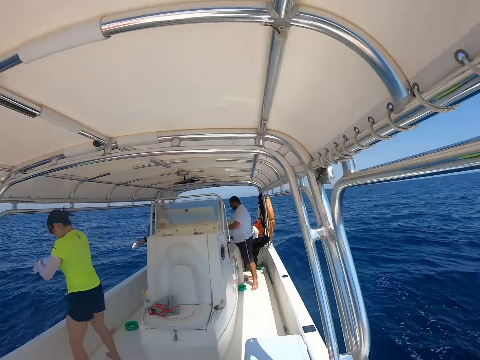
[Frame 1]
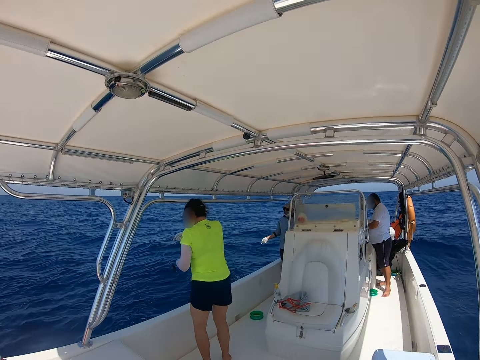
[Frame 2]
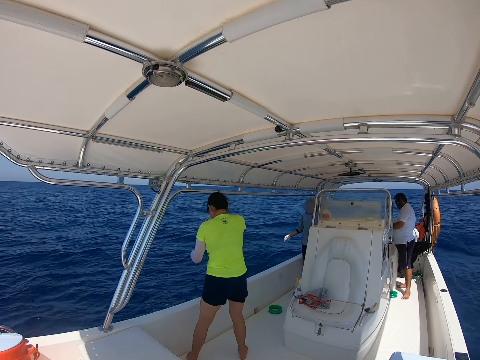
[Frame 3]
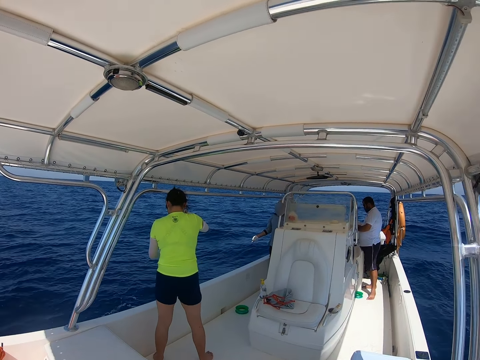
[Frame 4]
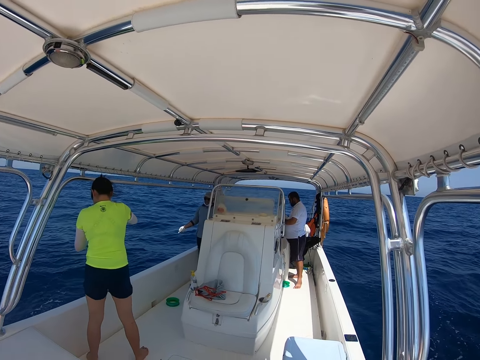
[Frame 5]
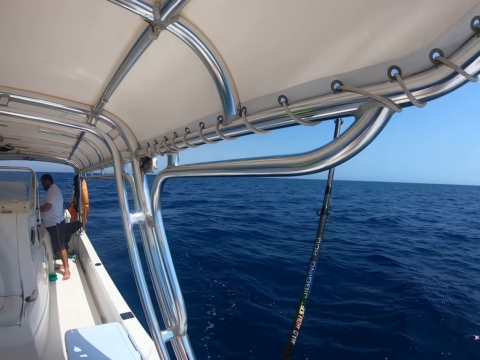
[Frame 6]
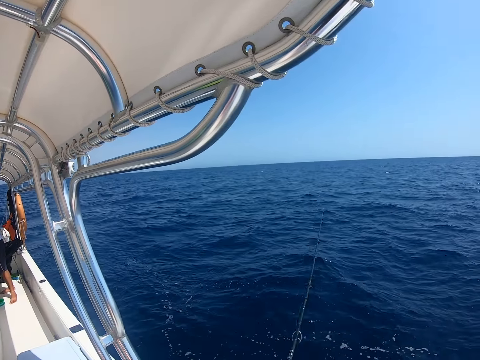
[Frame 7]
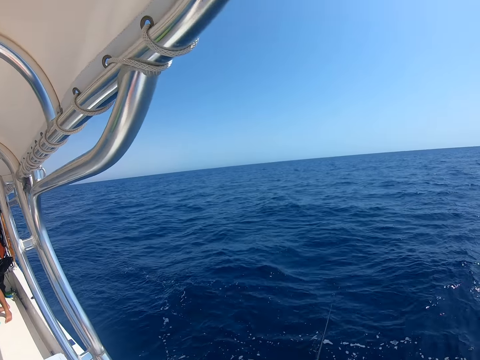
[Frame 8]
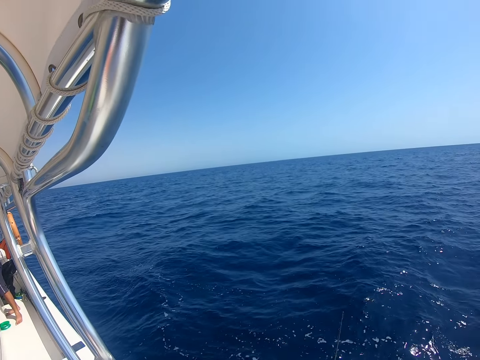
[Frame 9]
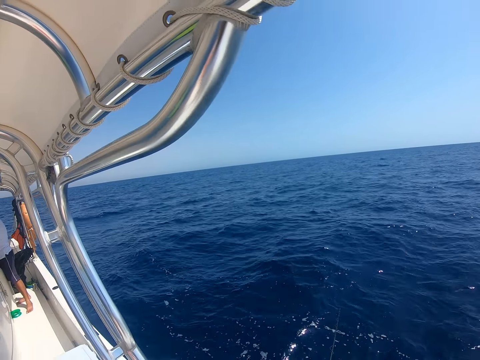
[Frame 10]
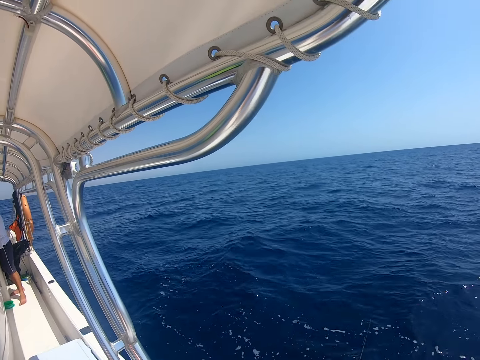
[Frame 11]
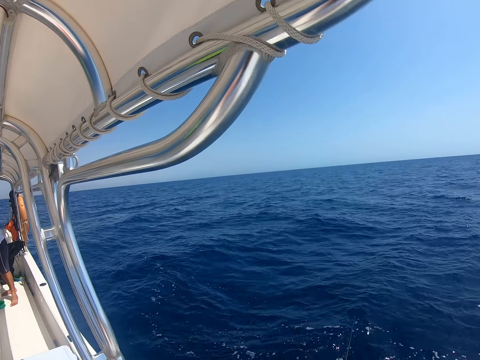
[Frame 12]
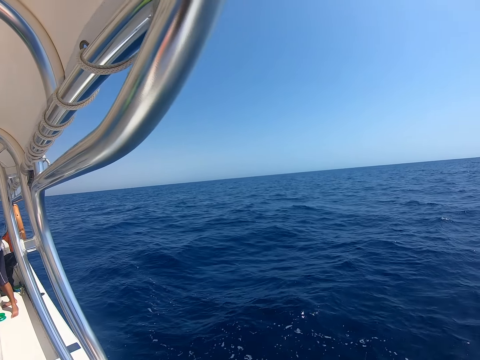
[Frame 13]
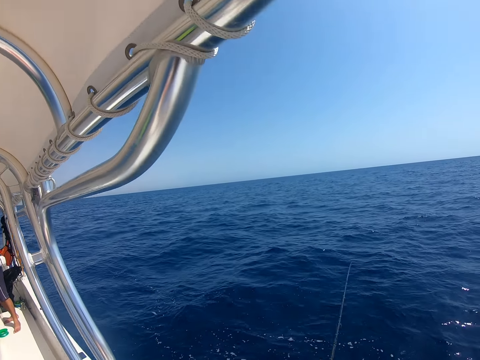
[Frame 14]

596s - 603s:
A man fixes the hook.

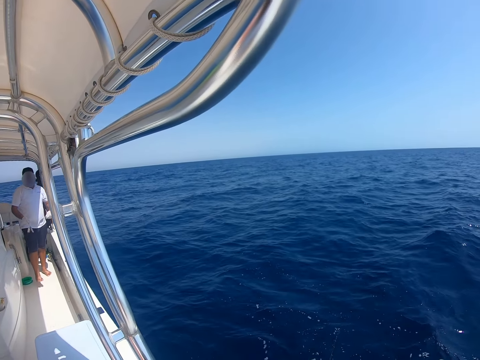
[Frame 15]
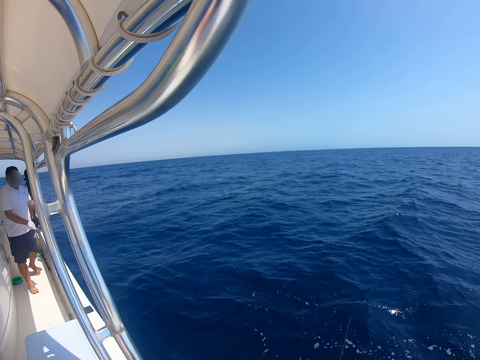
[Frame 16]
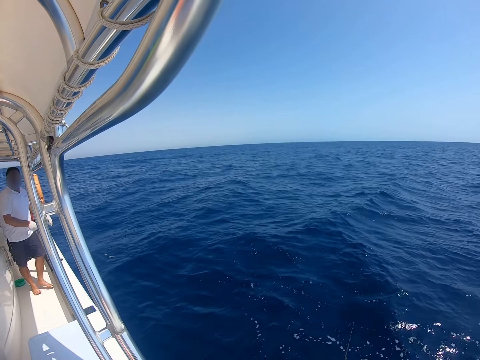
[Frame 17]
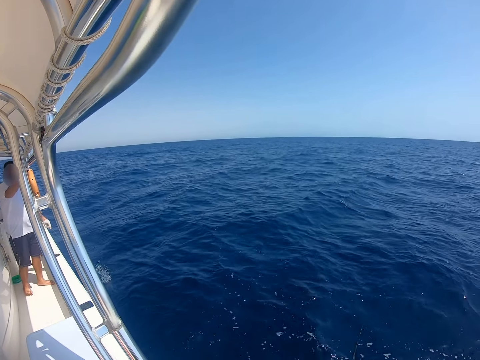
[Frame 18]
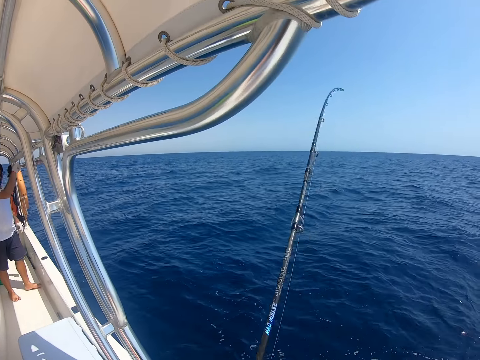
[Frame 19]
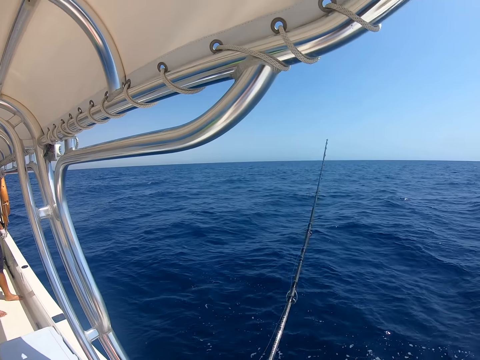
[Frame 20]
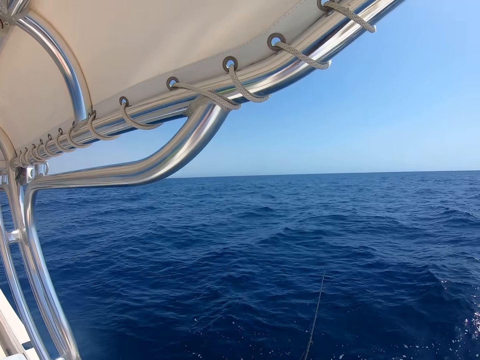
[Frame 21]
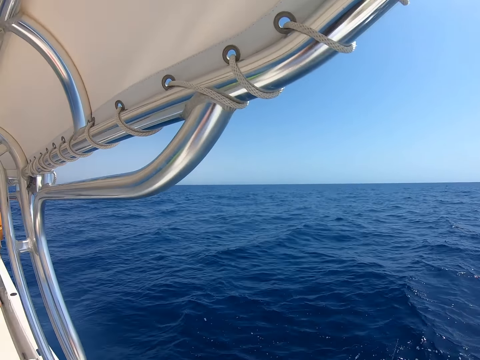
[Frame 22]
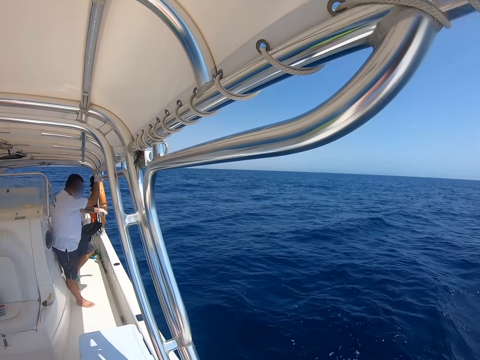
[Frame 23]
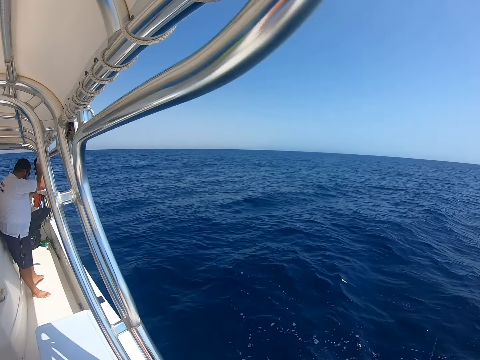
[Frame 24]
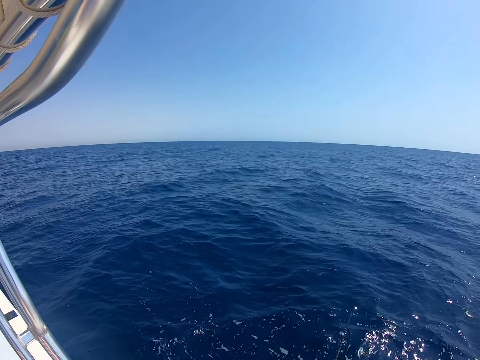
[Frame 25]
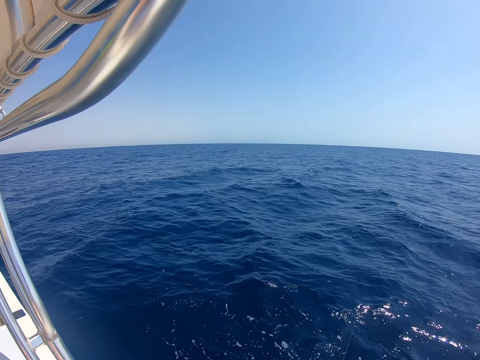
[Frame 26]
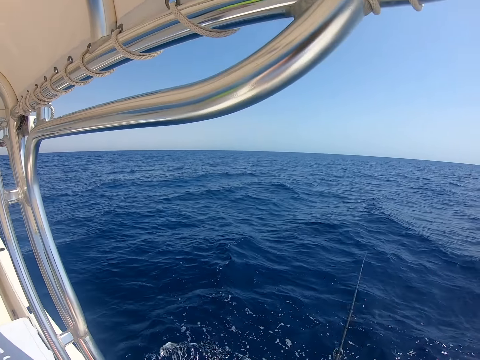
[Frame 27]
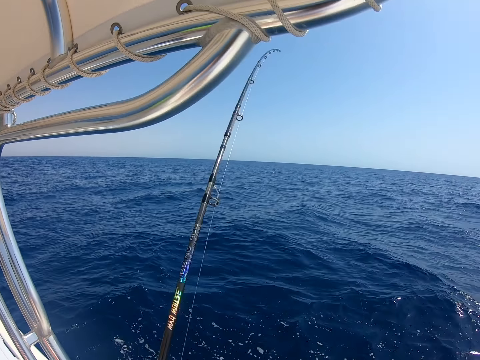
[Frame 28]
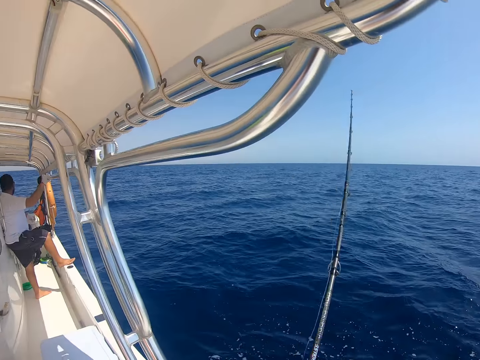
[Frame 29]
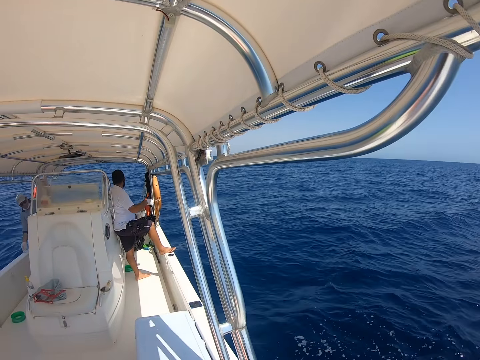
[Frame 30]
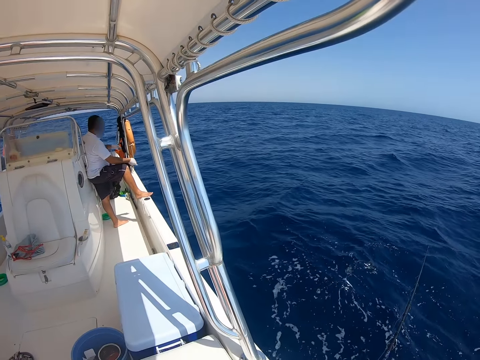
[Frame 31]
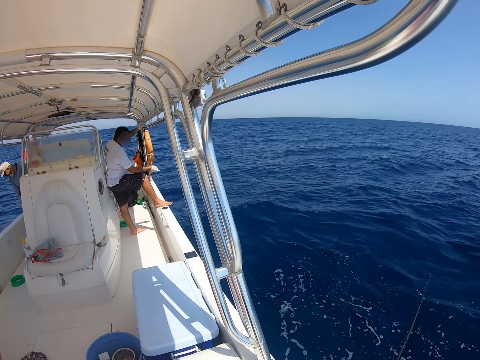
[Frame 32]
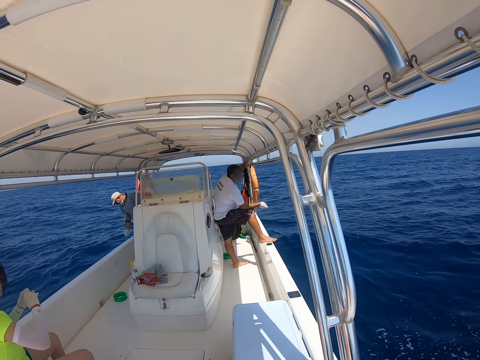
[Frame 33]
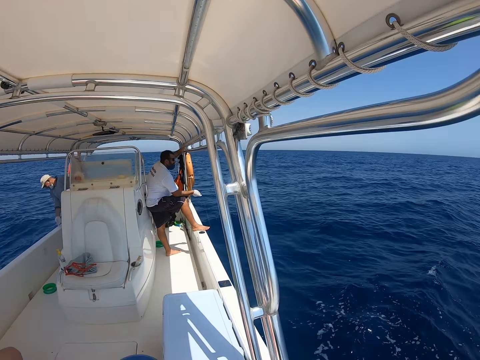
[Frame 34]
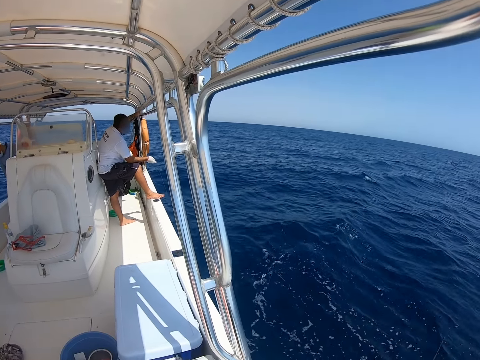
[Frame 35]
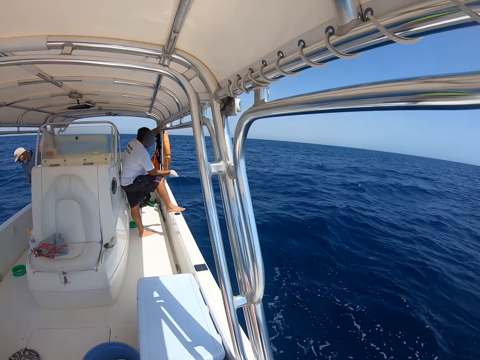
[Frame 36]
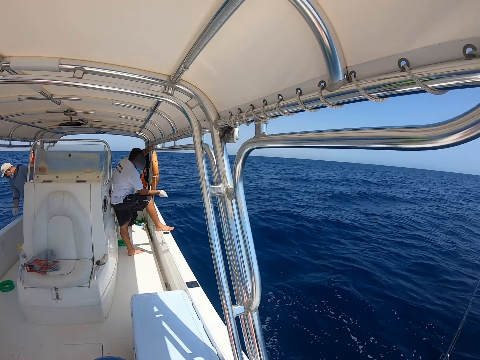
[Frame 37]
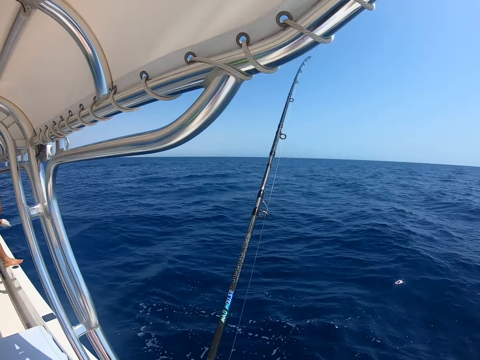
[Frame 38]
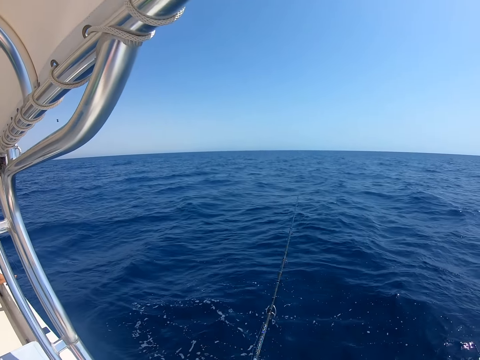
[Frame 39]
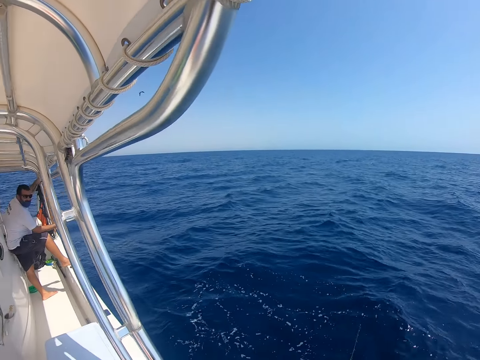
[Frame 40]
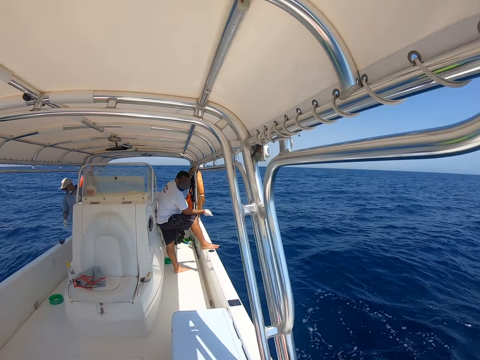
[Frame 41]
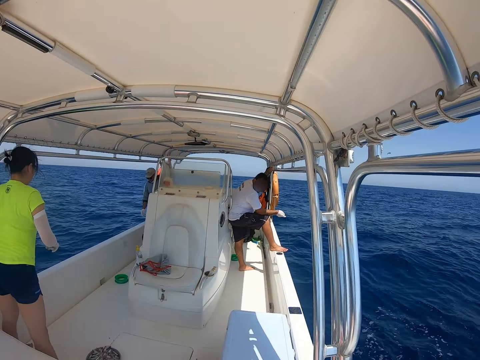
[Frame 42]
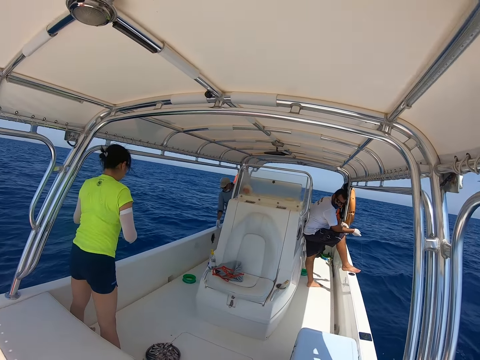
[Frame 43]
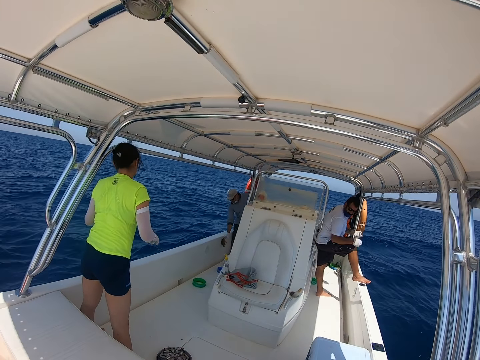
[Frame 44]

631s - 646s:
A man throws the strings into the water. The man holds the string.

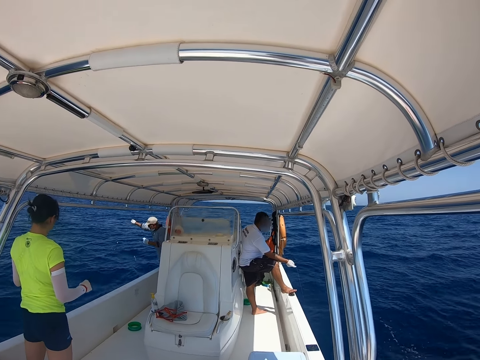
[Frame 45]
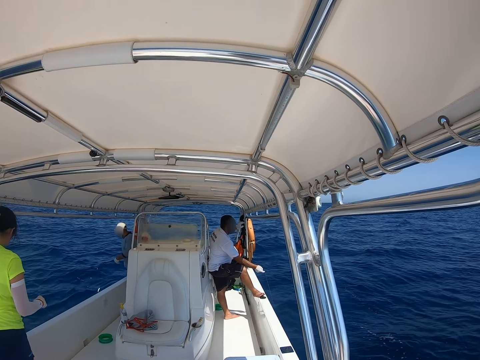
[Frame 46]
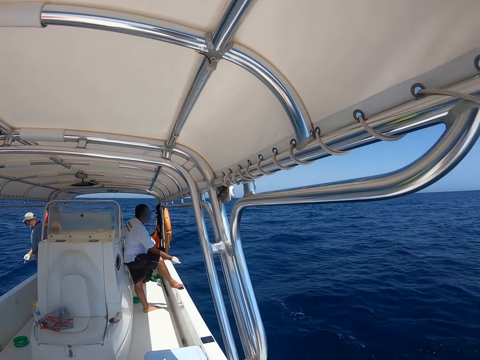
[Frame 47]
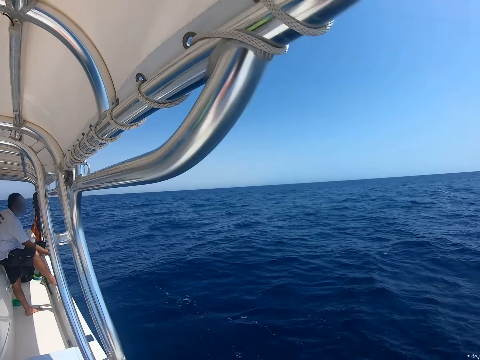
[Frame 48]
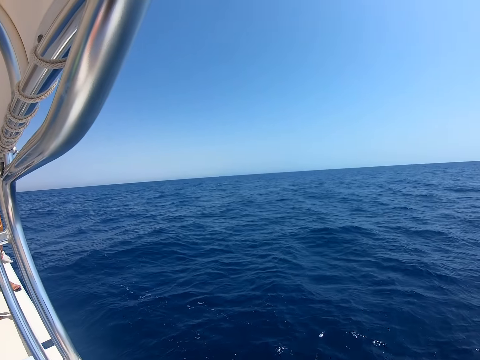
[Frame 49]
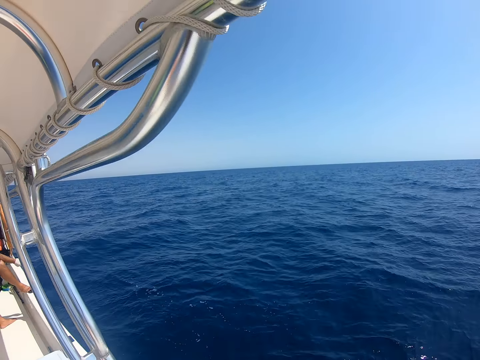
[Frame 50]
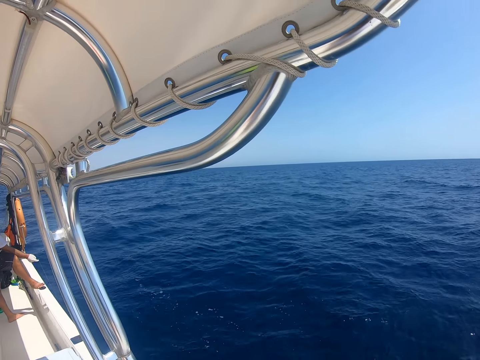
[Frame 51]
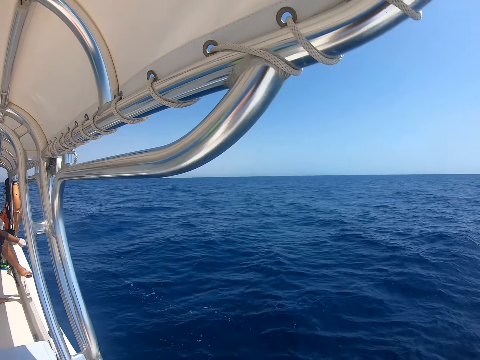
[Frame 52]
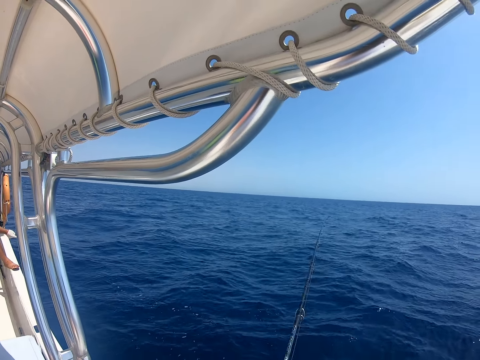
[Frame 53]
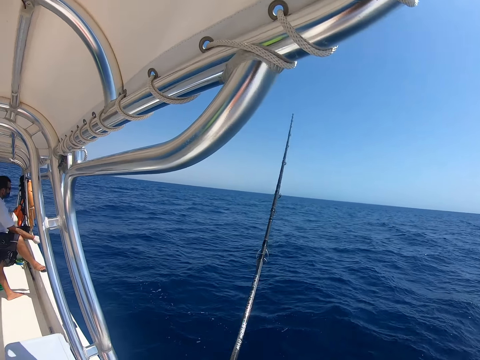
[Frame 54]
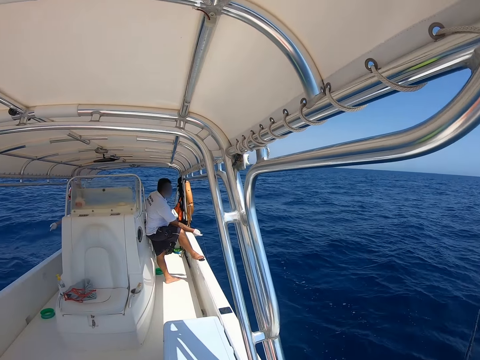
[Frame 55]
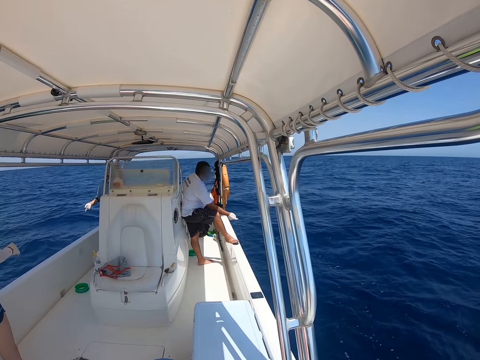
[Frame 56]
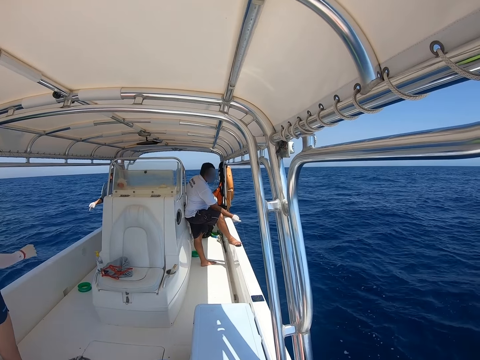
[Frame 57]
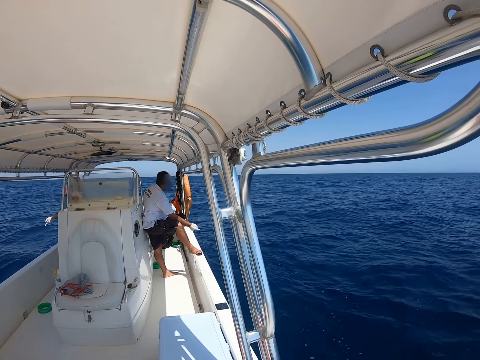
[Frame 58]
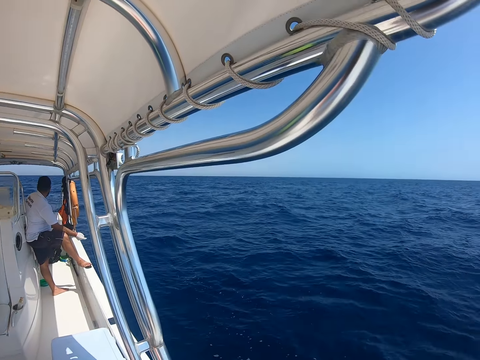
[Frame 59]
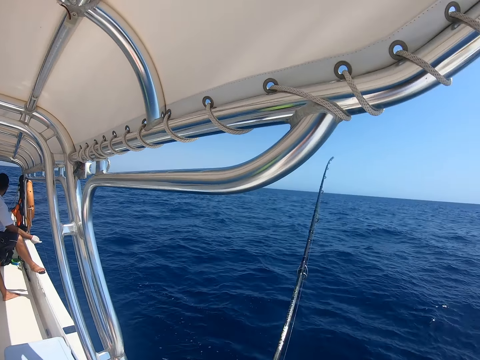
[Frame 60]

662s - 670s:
A man throws the hook into the water.
